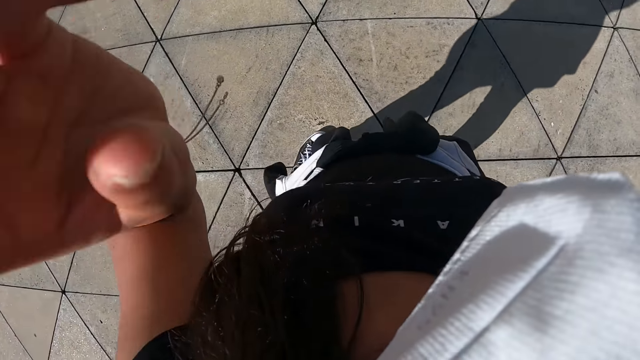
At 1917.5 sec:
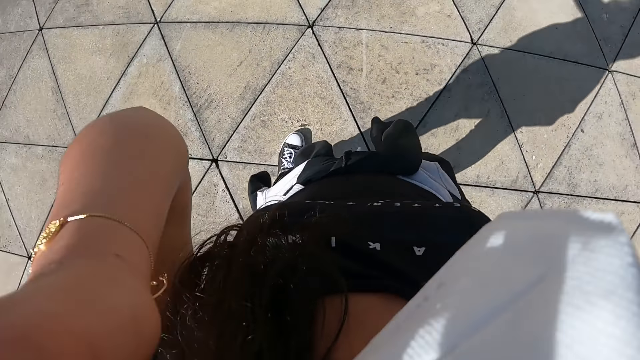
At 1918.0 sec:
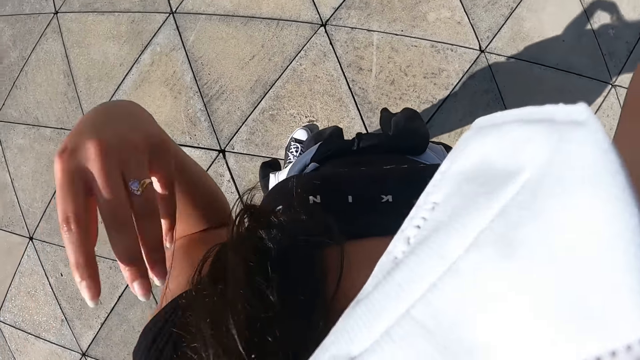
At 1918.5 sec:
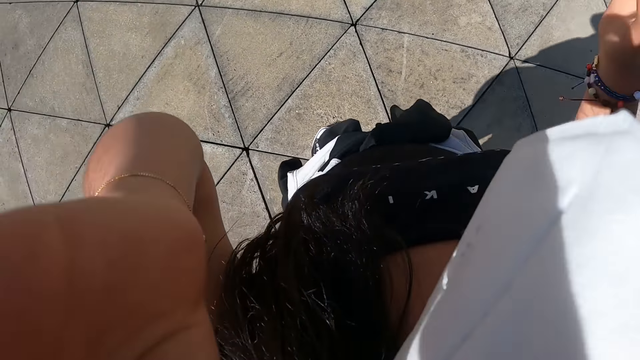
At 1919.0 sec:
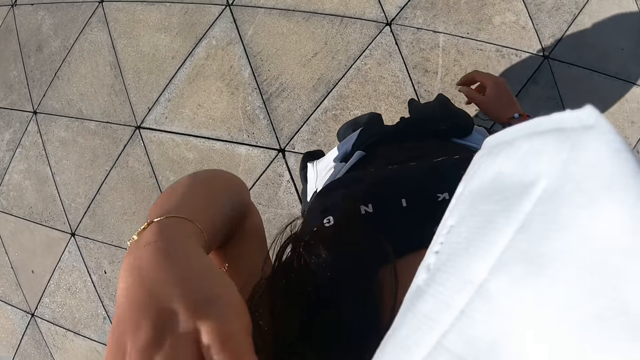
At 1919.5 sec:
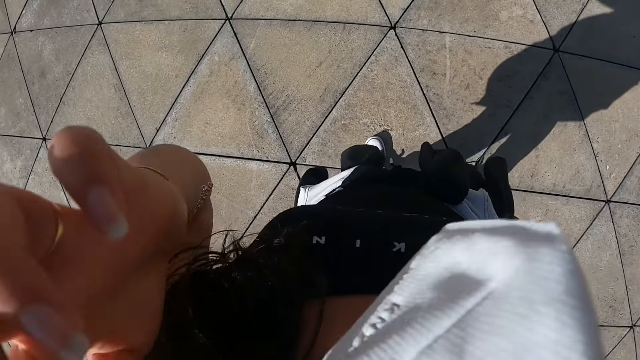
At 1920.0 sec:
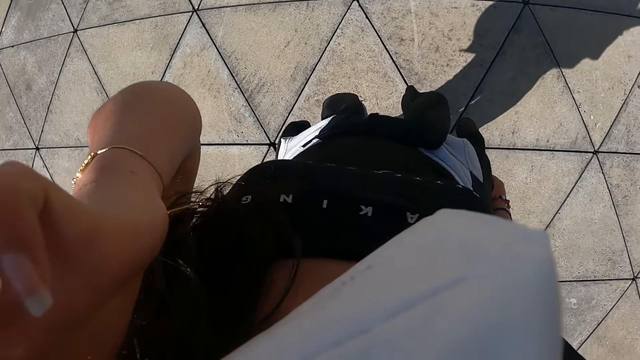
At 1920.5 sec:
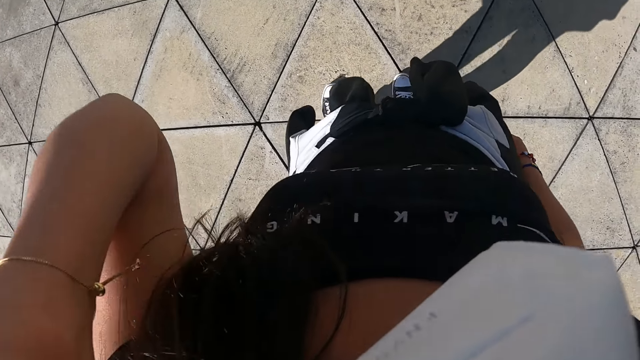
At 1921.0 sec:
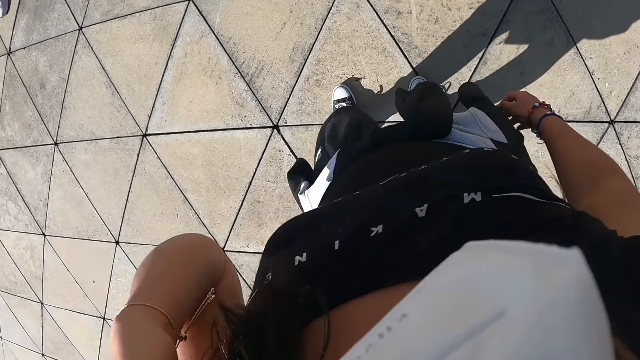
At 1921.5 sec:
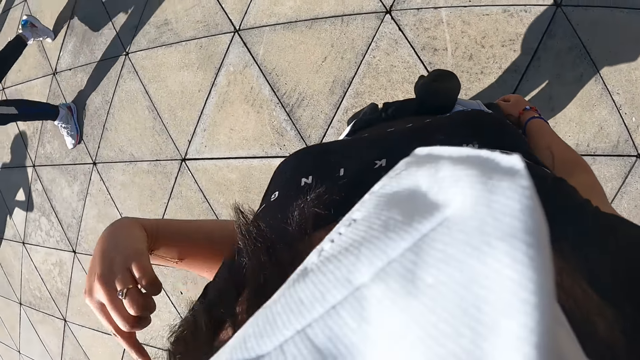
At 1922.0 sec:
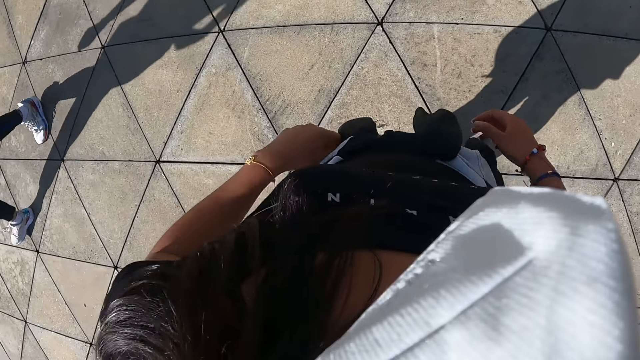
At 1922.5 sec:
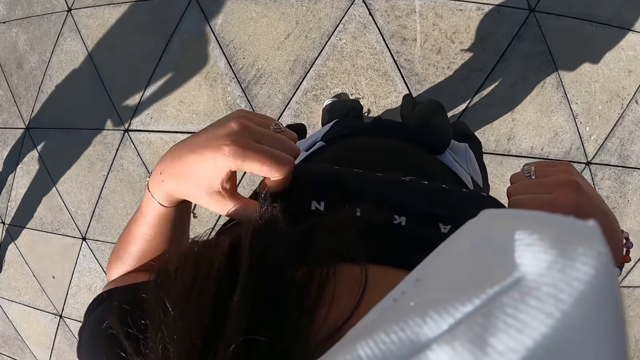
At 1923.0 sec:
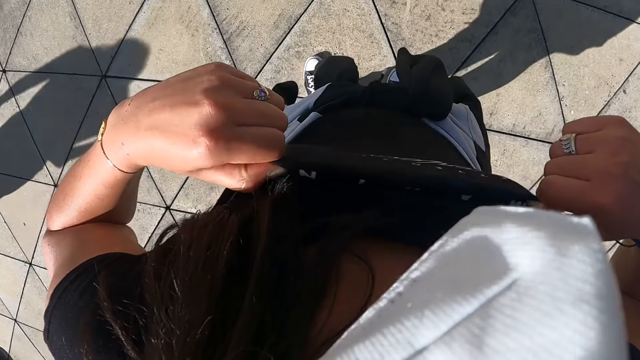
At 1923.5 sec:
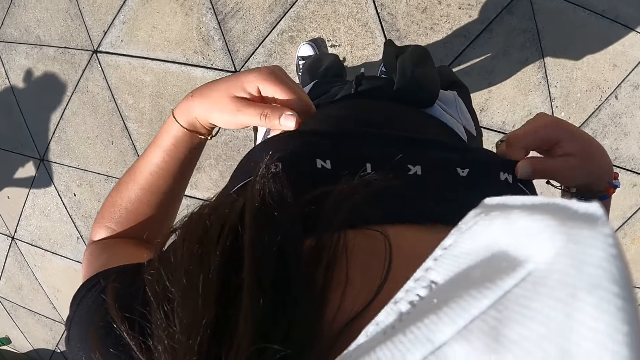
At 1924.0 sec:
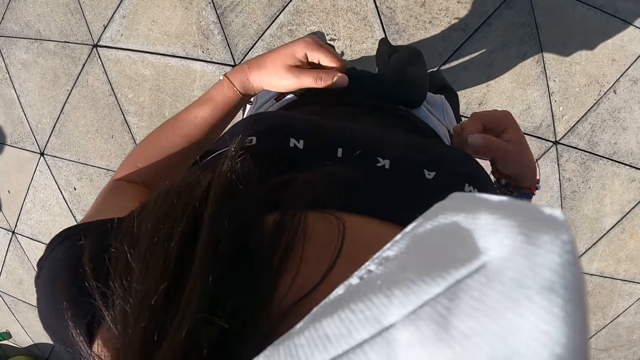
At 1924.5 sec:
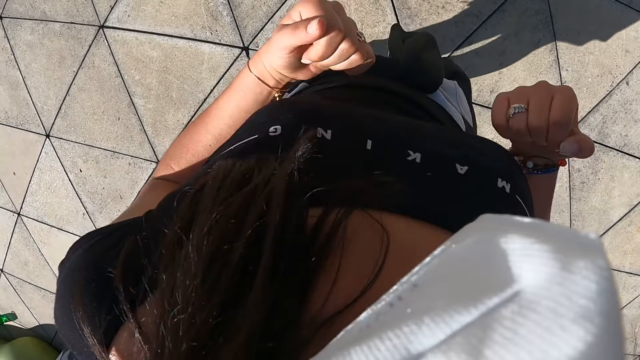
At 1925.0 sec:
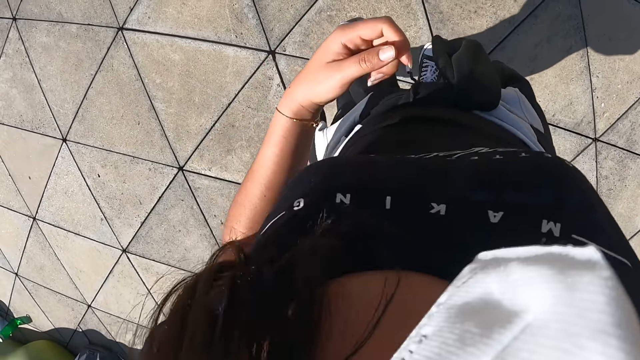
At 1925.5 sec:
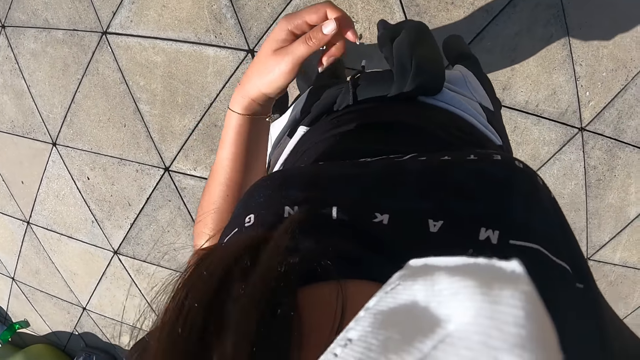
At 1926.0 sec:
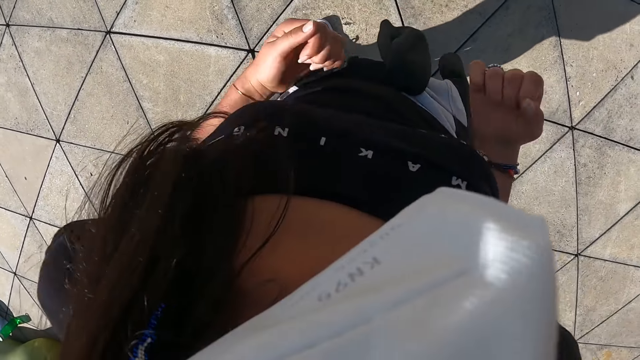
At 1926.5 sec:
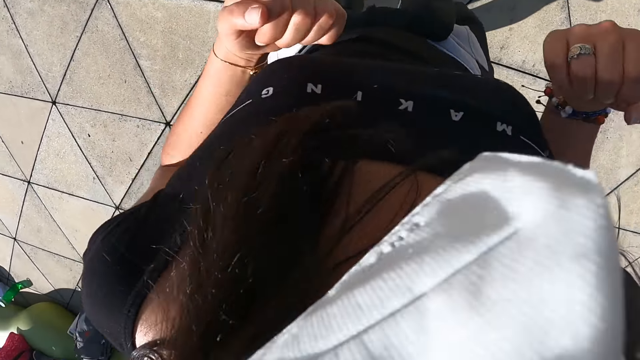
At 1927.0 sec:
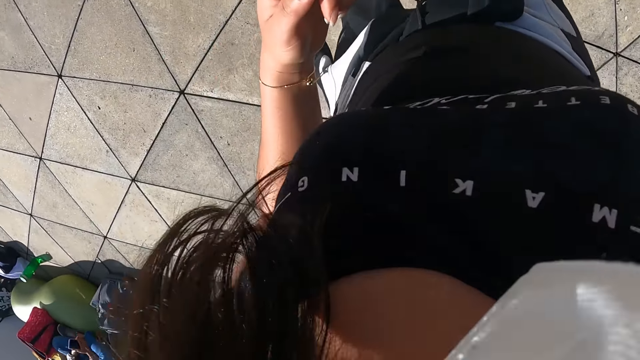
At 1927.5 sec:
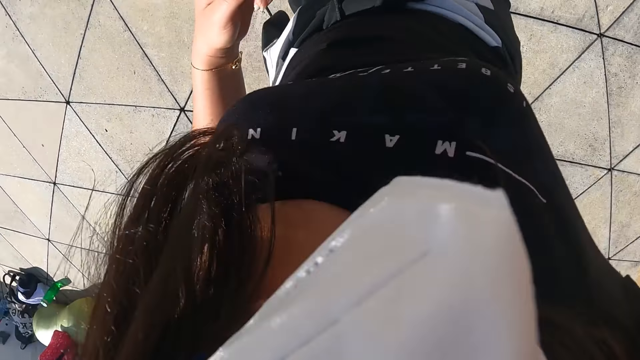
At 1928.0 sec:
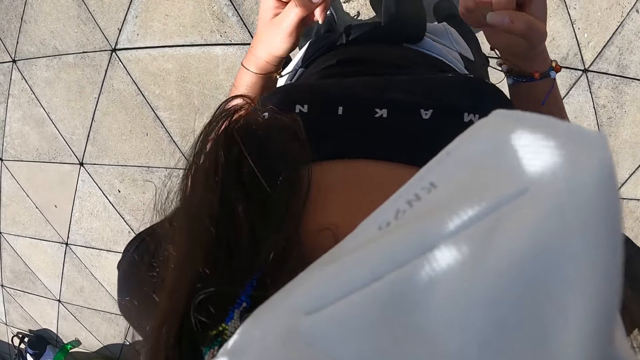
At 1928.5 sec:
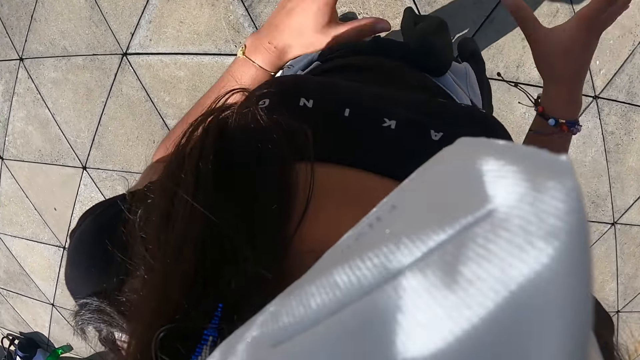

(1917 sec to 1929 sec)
The camera wearer raises her left hand. She touches the hair. She adjusts her cloth with both hands. She dances. She exercises in the field.

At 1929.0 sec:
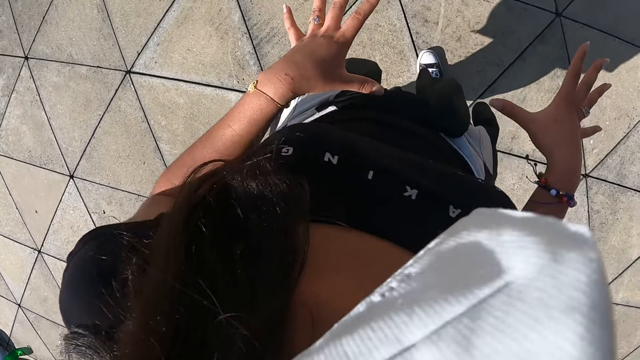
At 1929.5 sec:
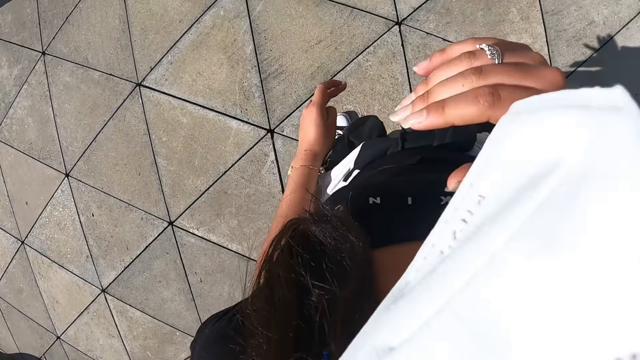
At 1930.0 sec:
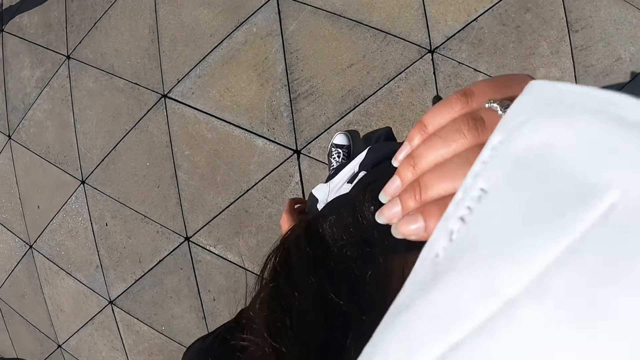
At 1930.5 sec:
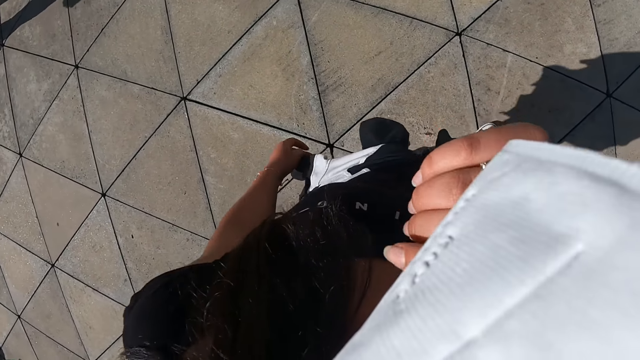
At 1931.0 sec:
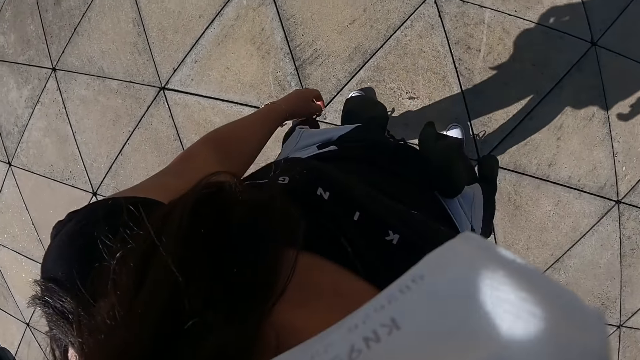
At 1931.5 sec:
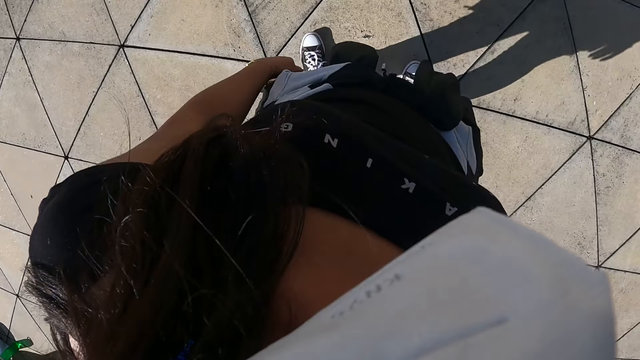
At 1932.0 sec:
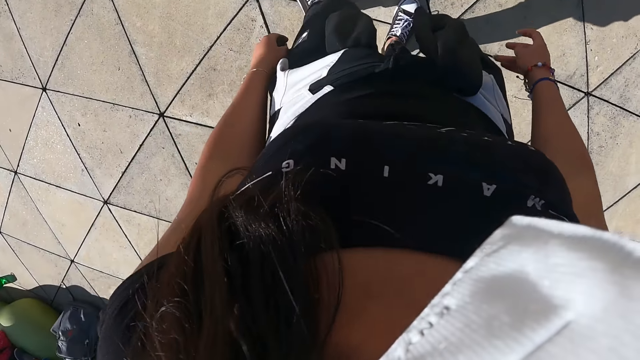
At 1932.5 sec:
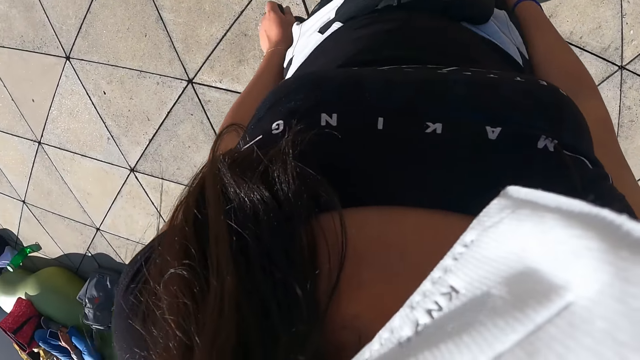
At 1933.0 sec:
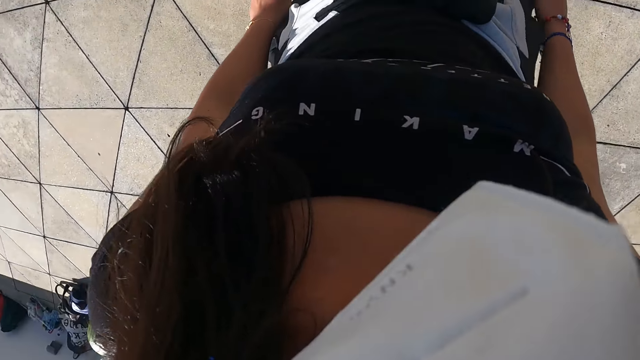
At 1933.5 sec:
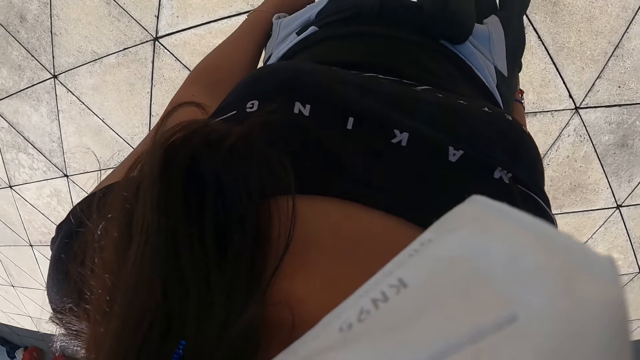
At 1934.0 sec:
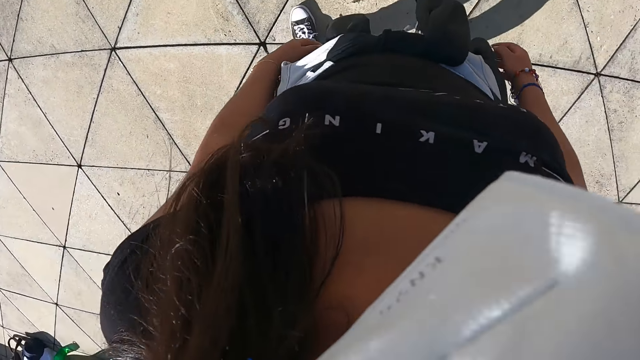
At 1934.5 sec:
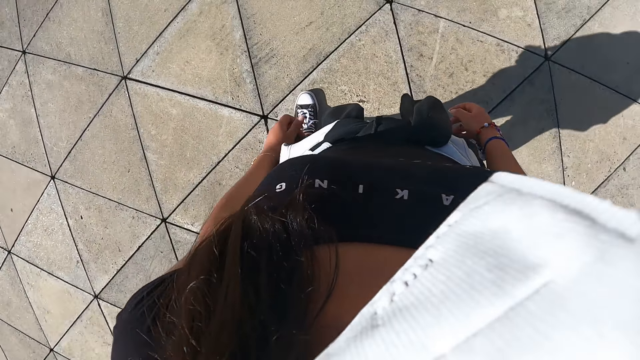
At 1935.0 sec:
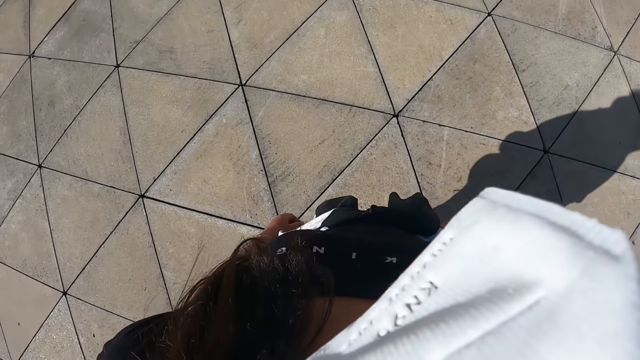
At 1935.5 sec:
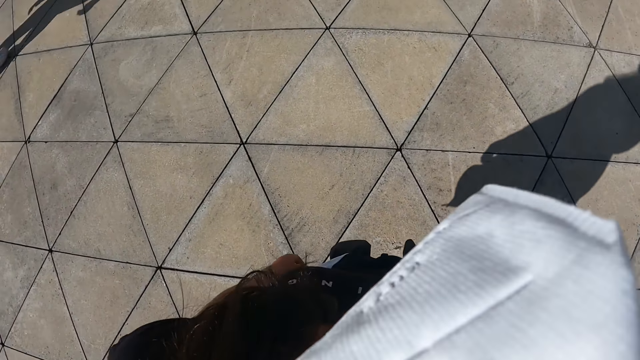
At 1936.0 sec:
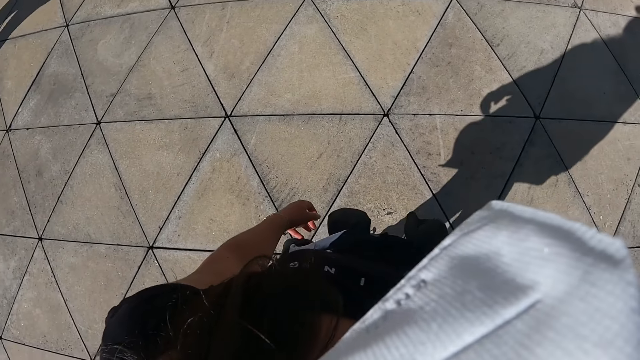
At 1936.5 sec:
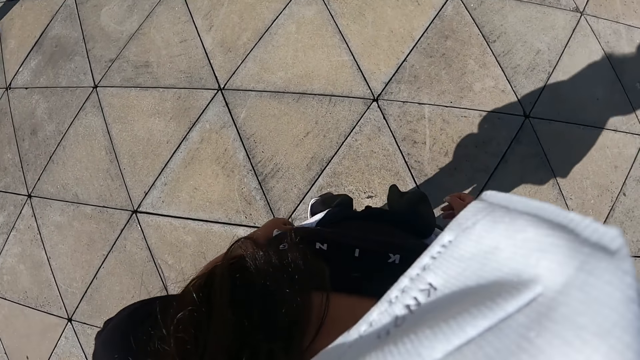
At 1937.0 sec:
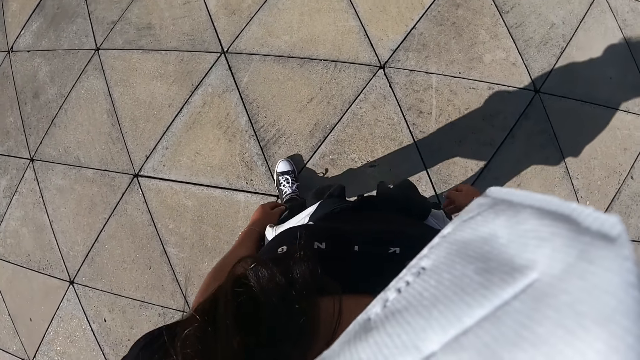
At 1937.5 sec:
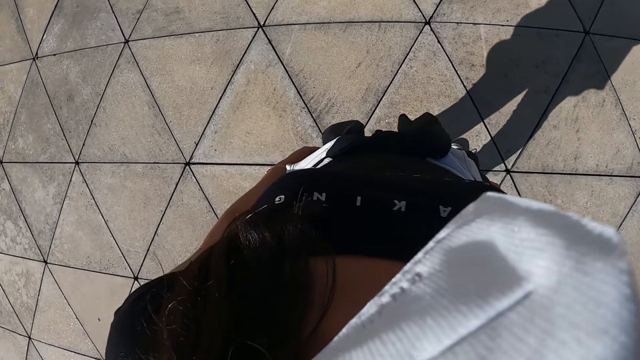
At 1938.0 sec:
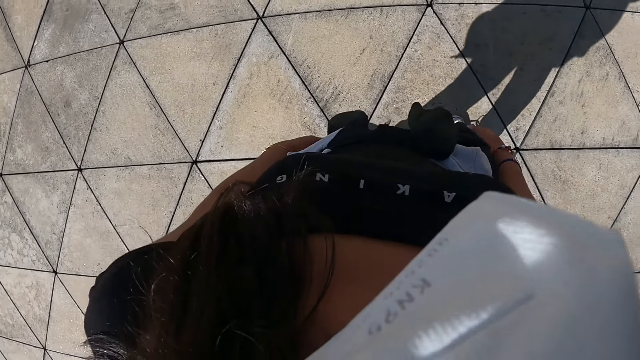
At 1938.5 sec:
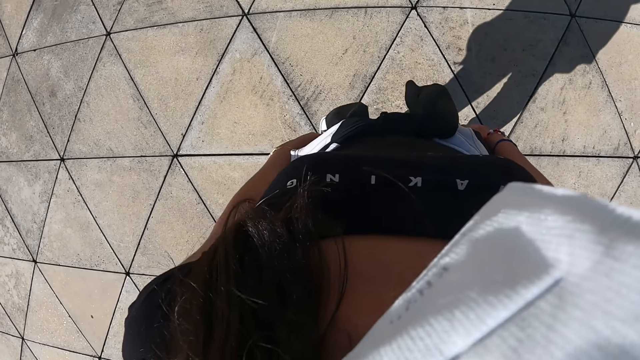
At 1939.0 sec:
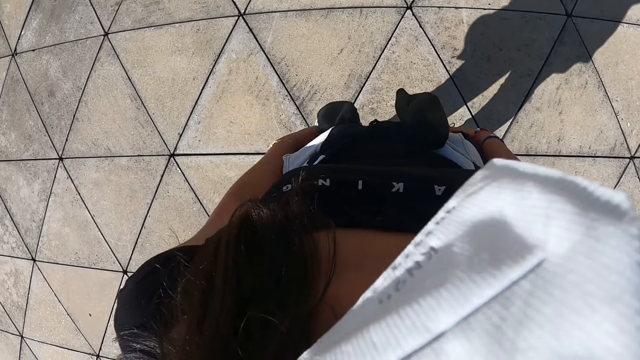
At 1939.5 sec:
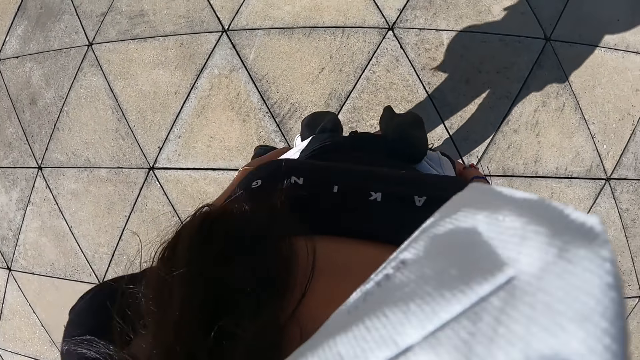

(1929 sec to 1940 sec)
The camera wearer touches her face with her right hand. She walks around the field.
